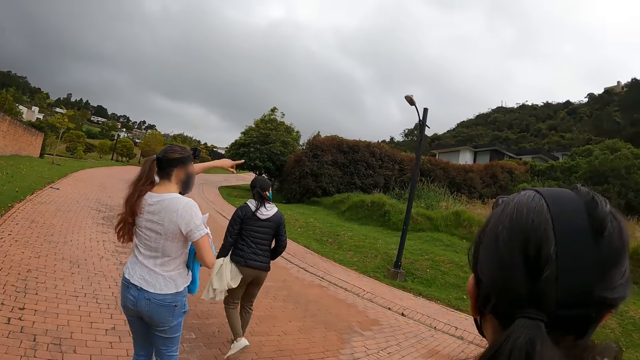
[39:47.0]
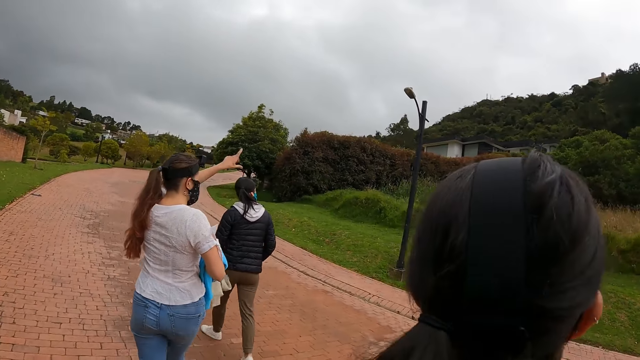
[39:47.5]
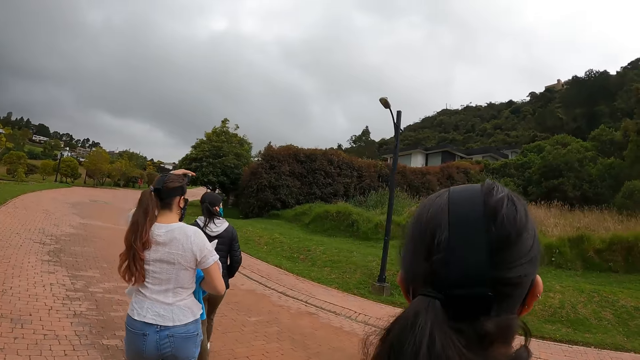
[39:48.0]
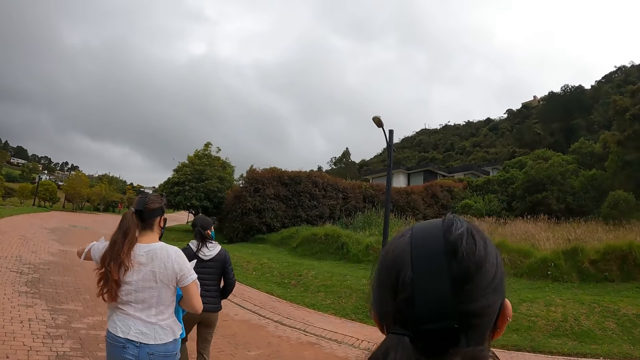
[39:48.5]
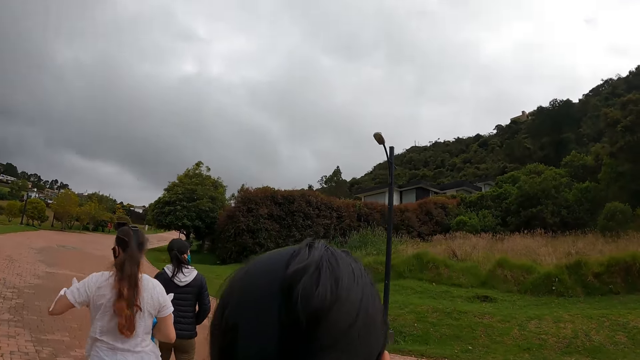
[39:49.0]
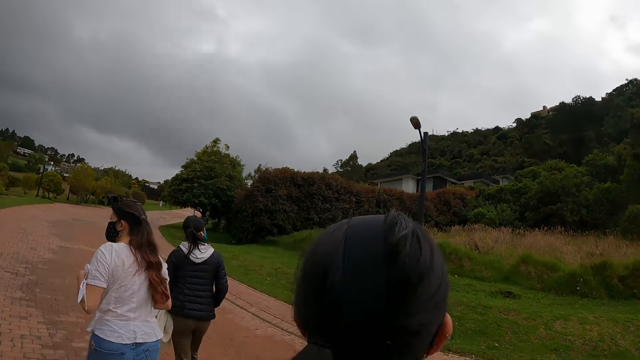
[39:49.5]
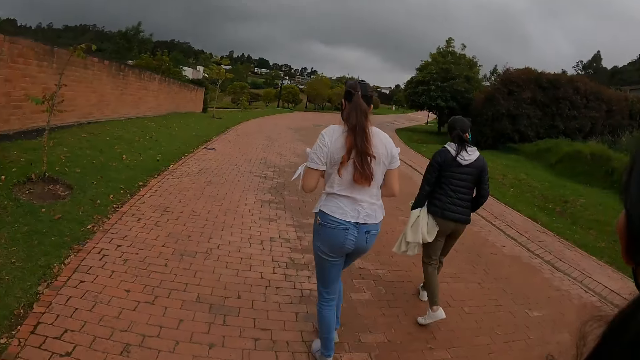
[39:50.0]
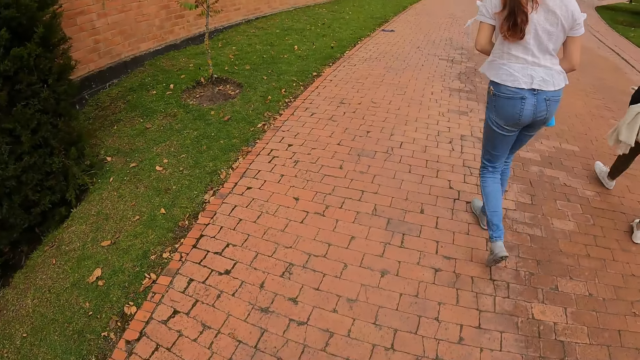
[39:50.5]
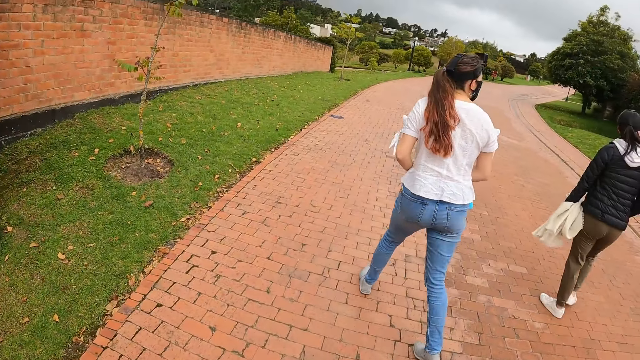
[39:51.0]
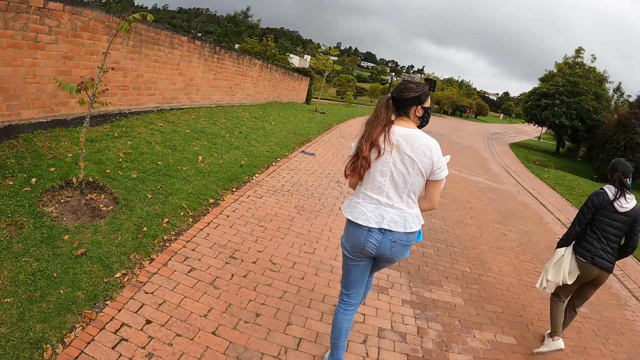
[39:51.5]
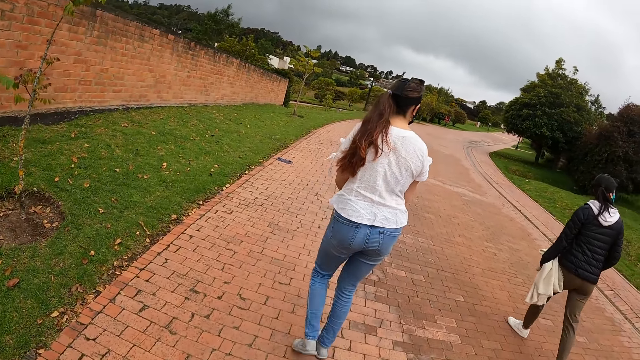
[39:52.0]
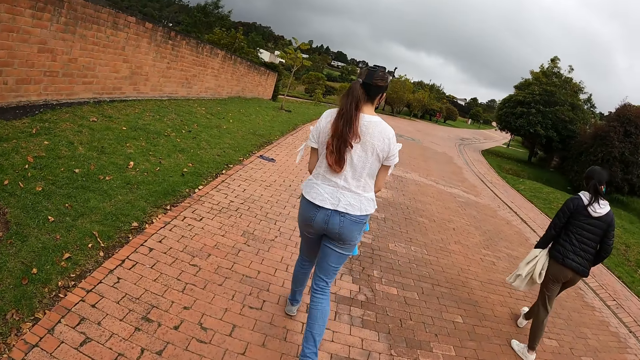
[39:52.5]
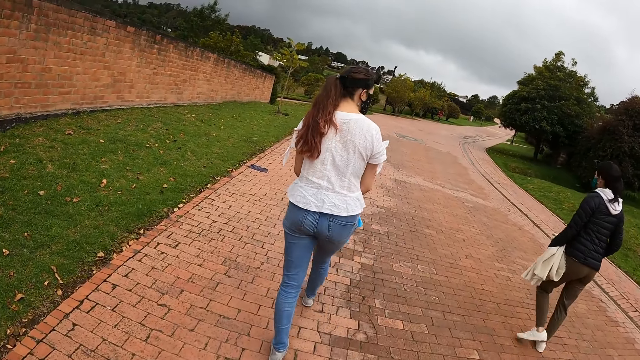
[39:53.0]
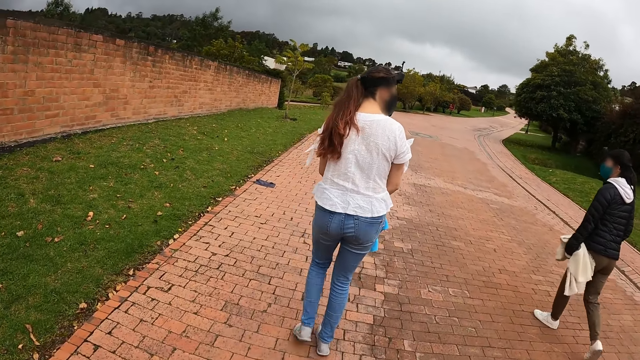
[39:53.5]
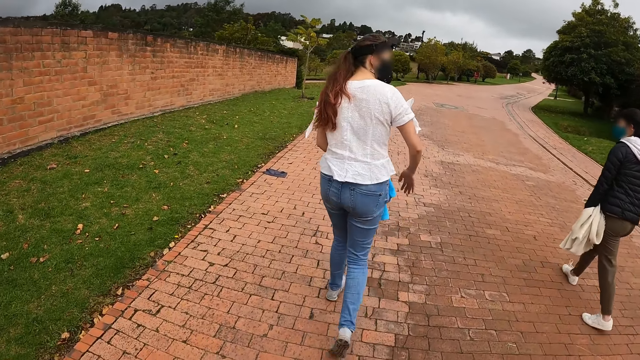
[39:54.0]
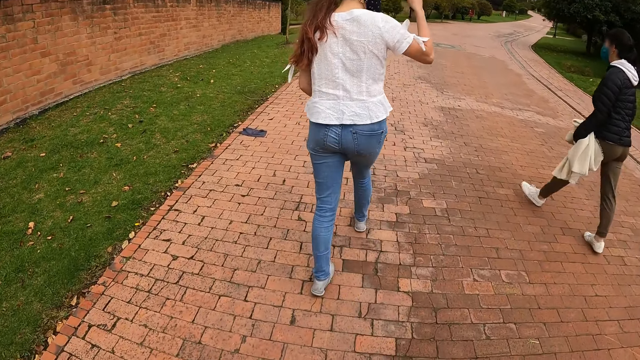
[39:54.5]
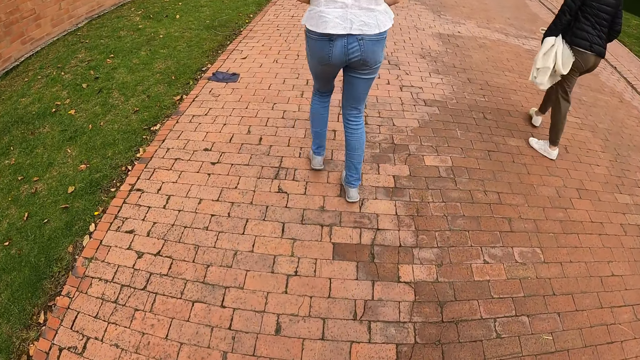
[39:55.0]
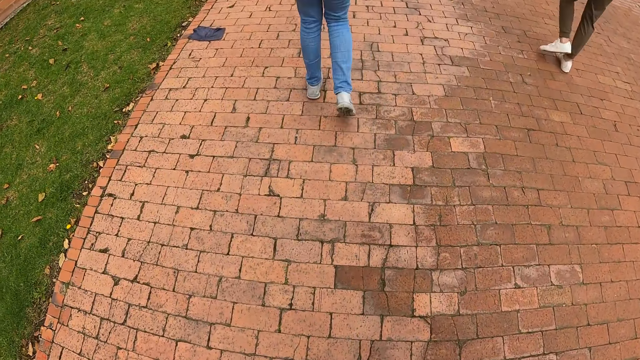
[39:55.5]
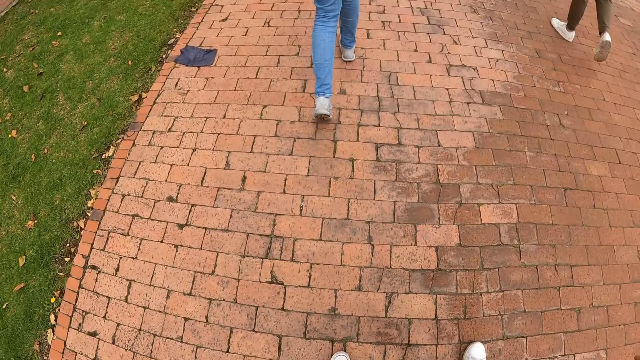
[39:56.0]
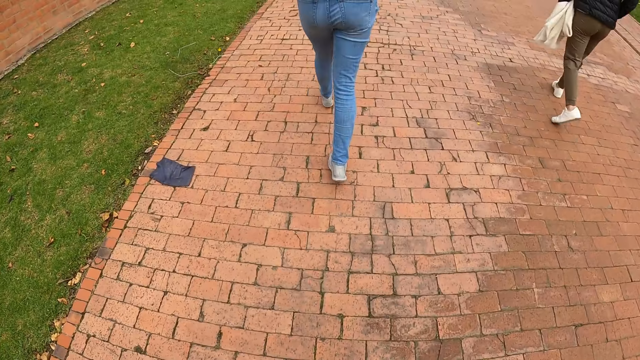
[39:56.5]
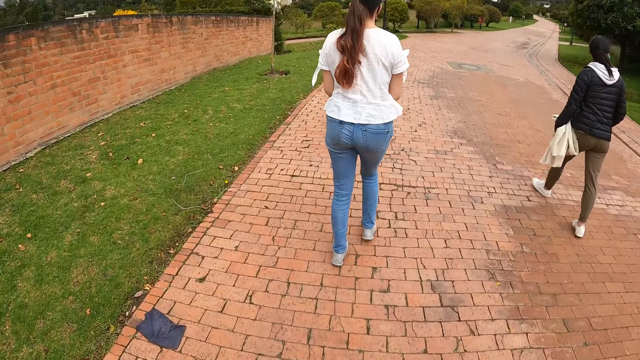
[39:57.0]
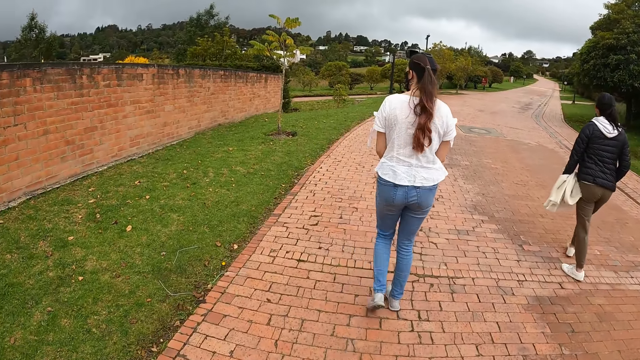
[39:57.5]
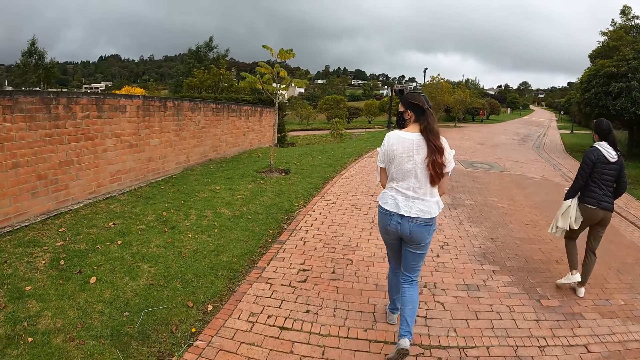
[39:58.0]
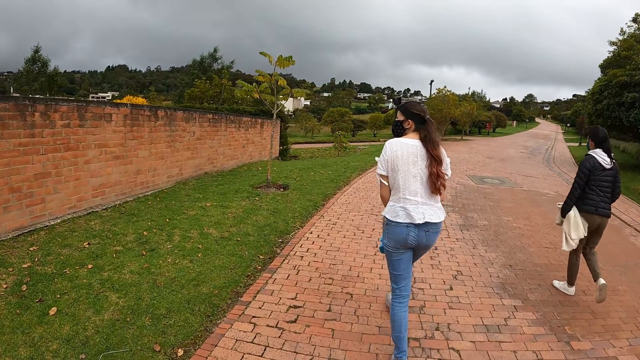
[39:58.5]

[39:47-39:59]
A person raises her hand. The camera wearer and the three people walk along the road.

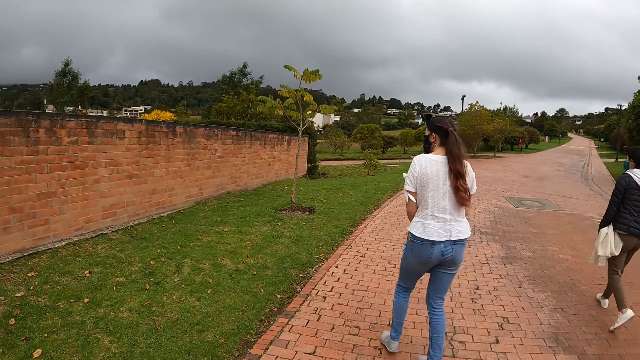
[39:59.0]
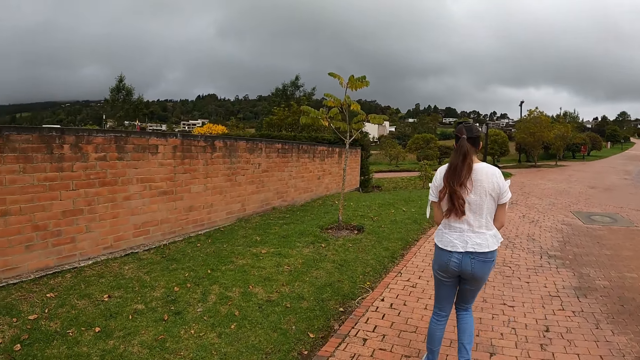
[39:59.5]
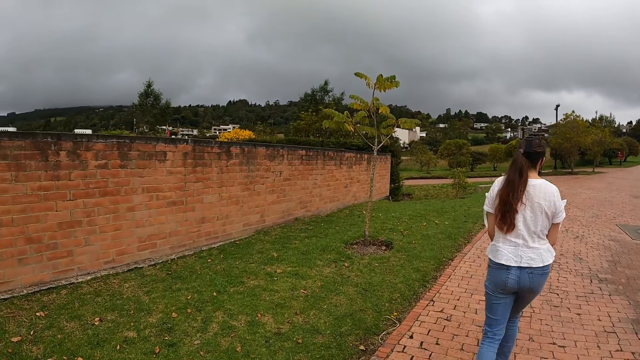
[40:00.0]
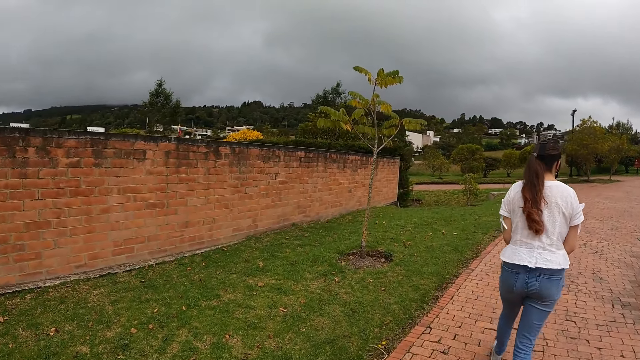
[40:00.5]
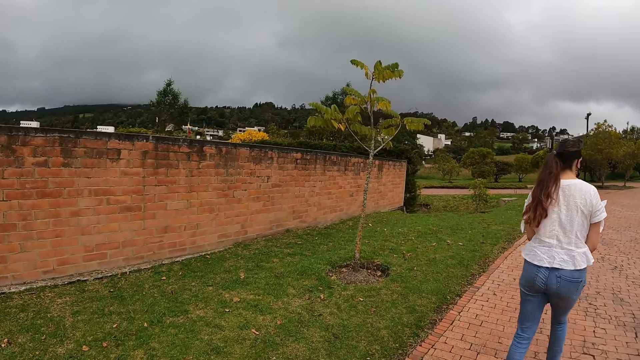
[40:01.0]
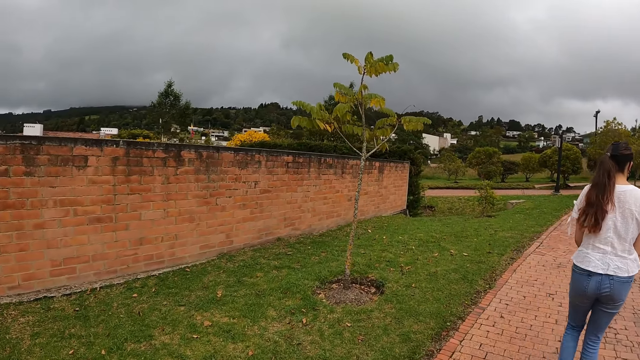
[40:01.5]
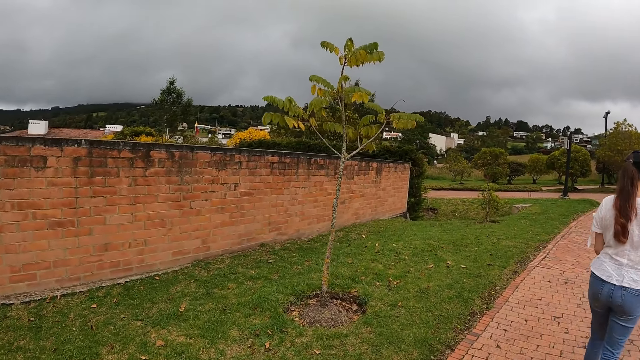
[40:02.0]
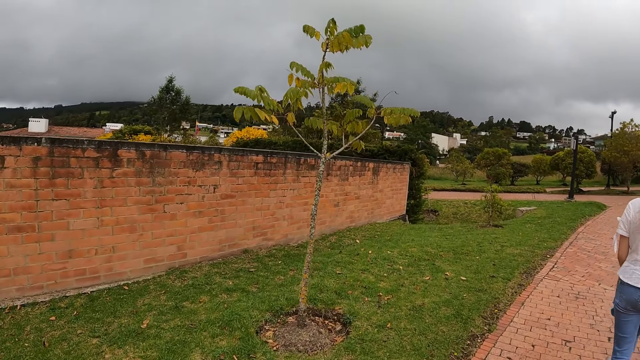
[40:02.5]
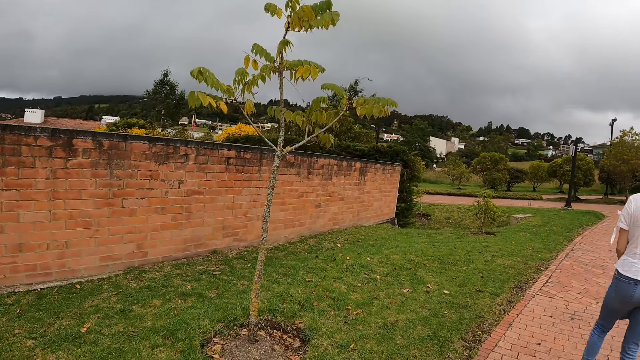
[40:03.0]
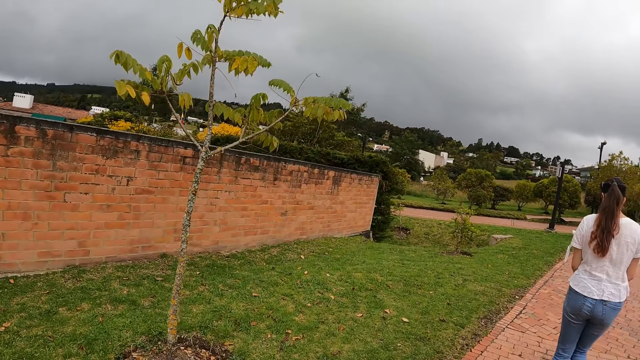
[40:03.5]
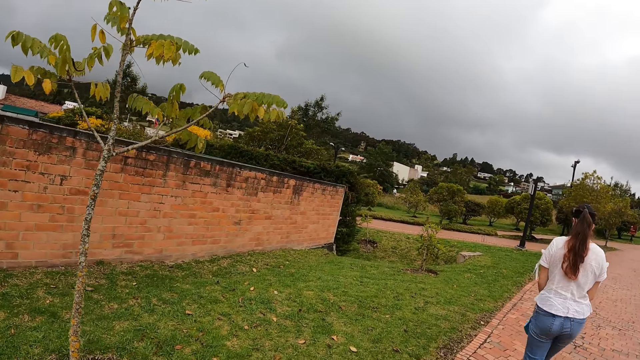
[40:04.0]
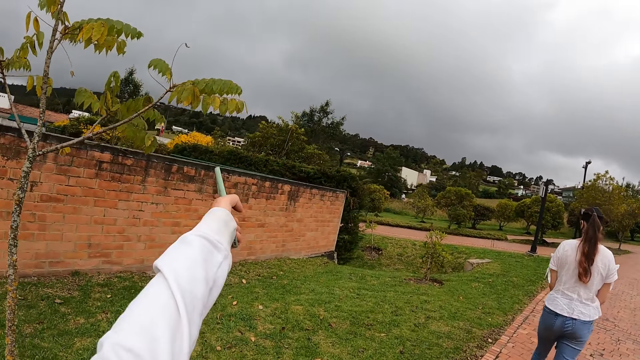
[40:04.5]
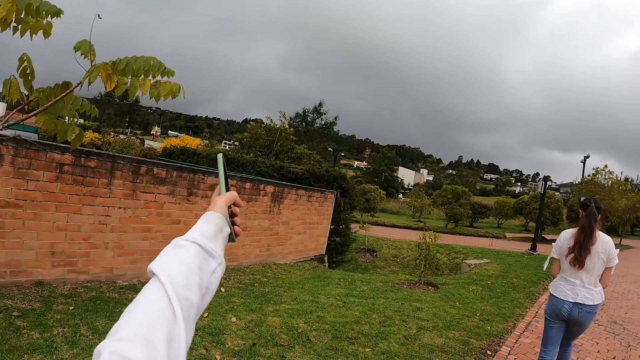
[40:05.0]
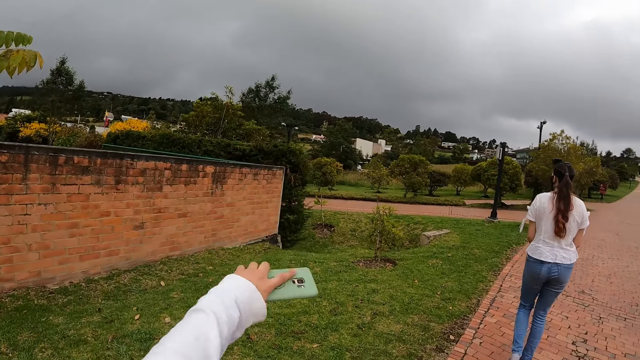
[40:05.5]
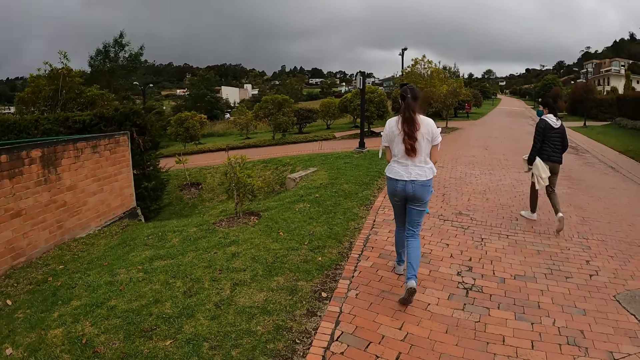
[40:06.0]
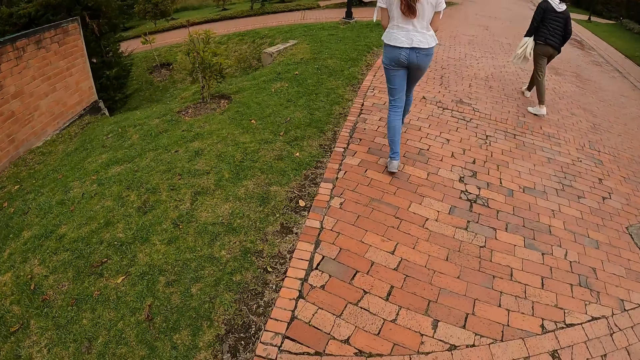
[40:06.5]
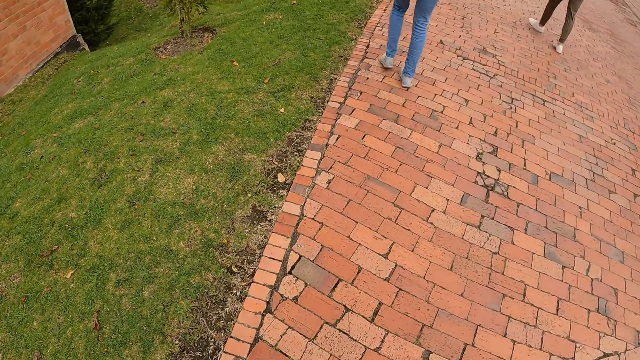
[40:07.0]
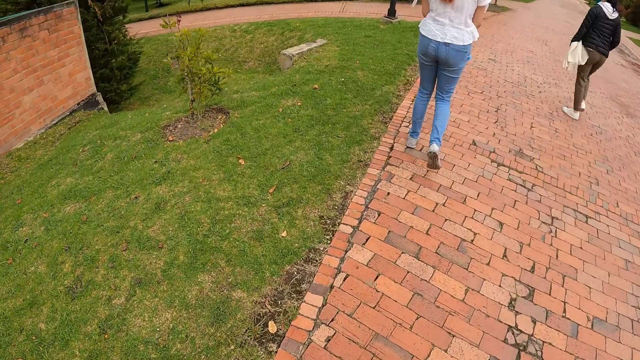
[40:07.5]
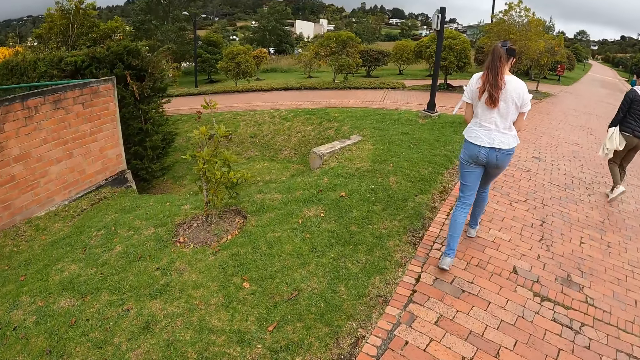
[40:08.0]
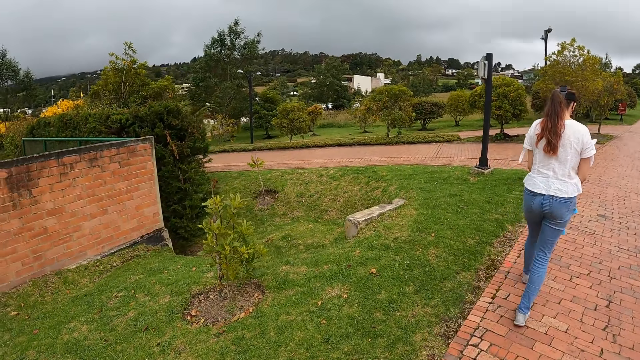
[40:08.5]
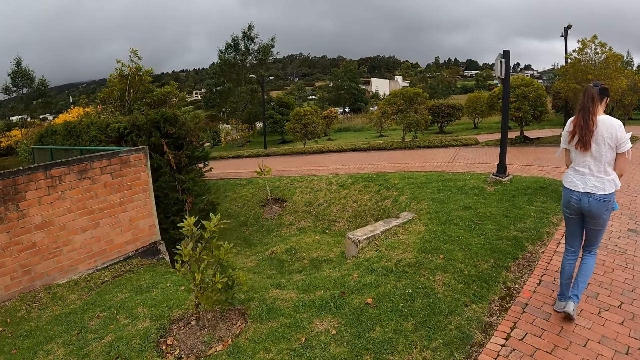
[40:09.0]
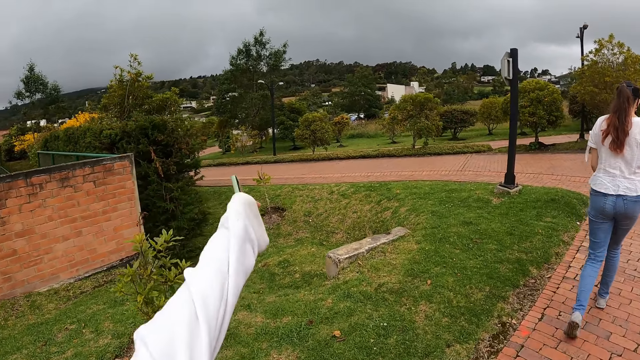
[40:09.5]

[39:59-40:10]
The camera wearer points to a direction with her left hand. She raises her hand. She and the three people walk along the road. She points to the direction with her left hand.
